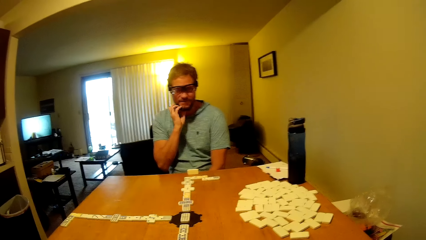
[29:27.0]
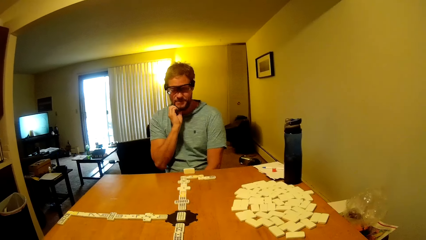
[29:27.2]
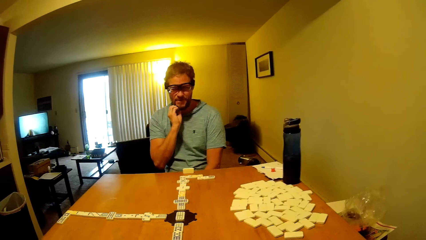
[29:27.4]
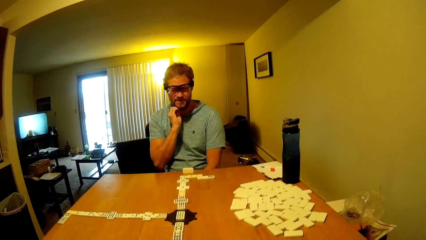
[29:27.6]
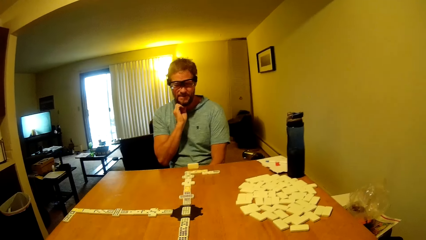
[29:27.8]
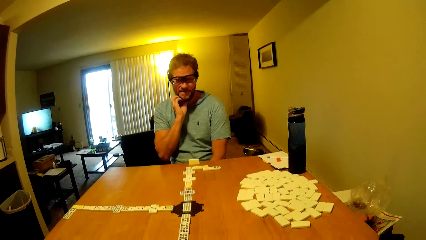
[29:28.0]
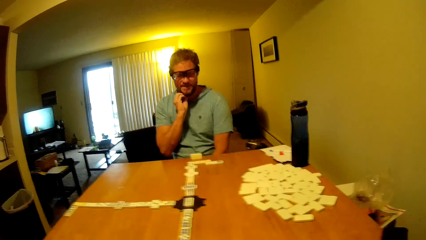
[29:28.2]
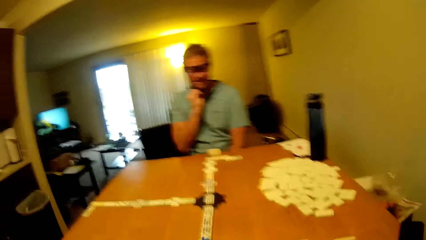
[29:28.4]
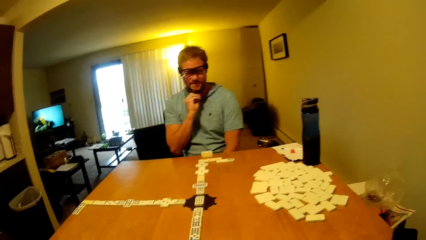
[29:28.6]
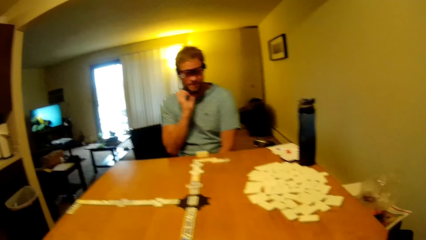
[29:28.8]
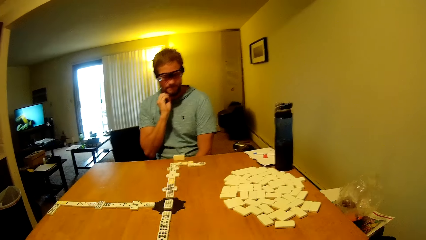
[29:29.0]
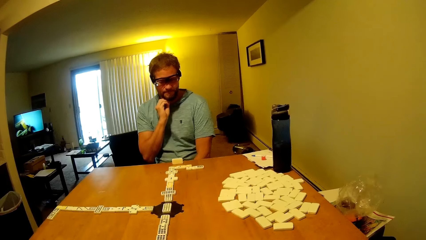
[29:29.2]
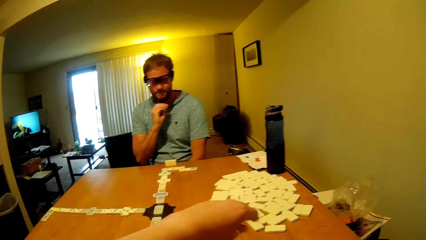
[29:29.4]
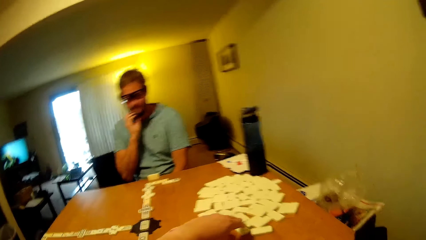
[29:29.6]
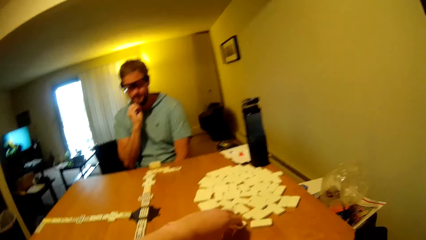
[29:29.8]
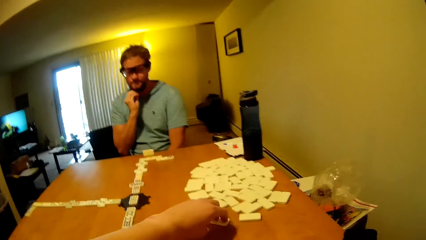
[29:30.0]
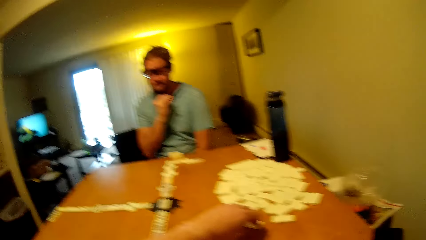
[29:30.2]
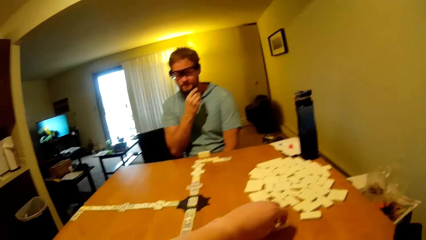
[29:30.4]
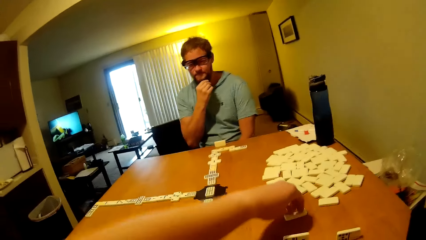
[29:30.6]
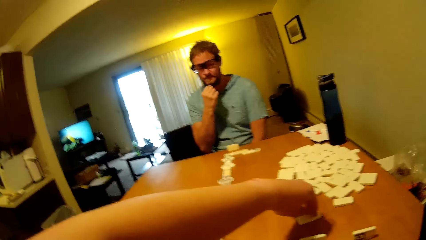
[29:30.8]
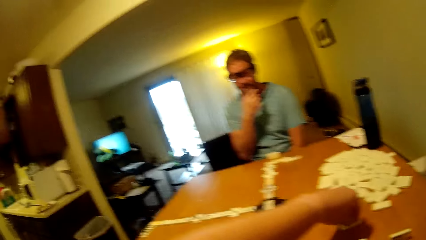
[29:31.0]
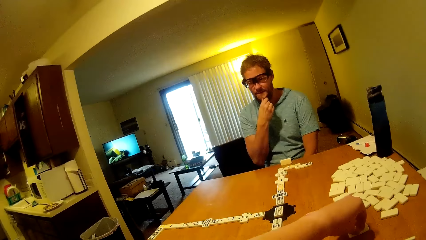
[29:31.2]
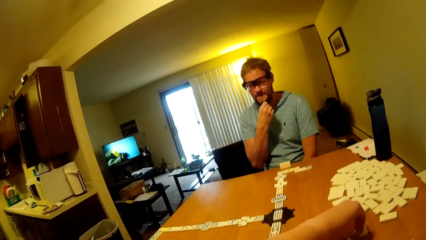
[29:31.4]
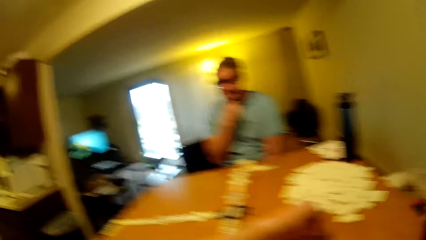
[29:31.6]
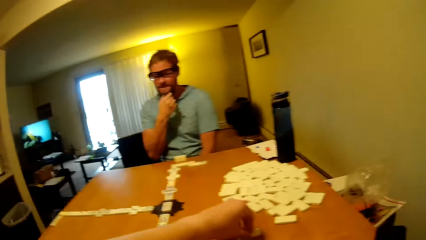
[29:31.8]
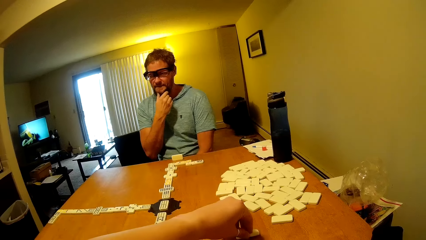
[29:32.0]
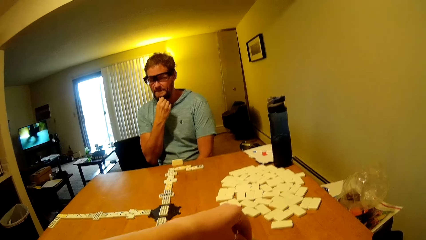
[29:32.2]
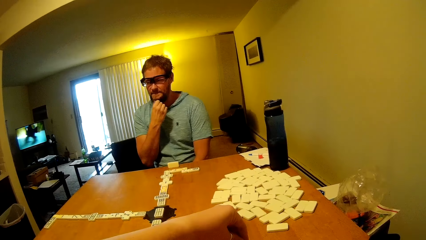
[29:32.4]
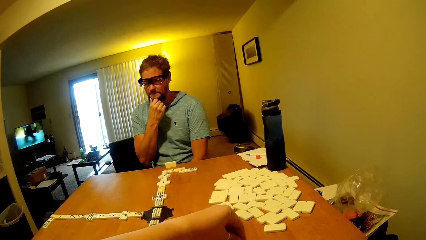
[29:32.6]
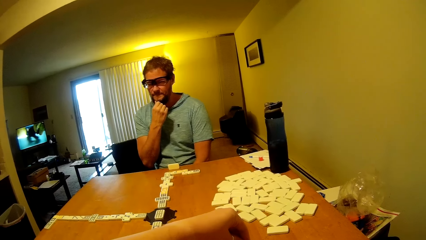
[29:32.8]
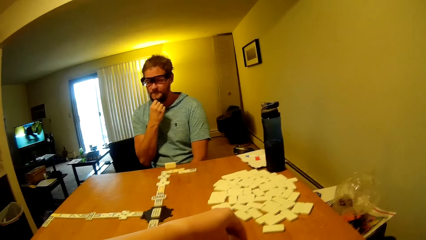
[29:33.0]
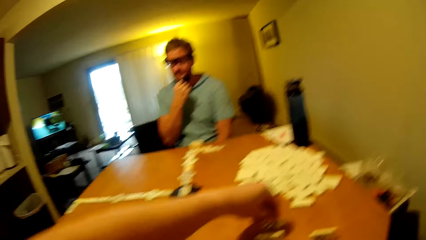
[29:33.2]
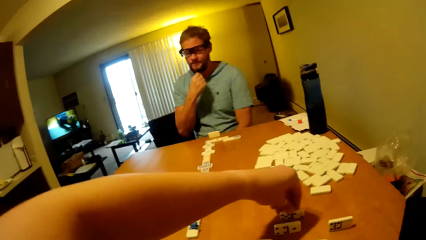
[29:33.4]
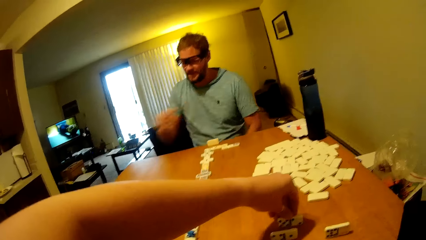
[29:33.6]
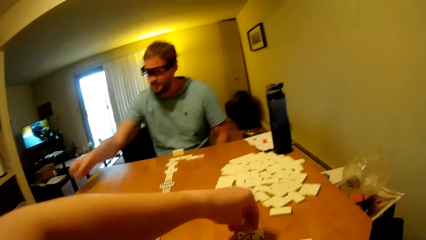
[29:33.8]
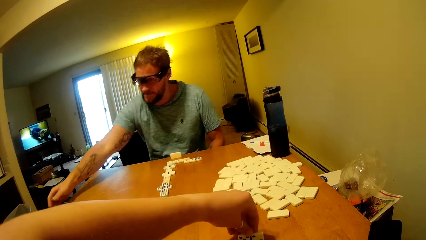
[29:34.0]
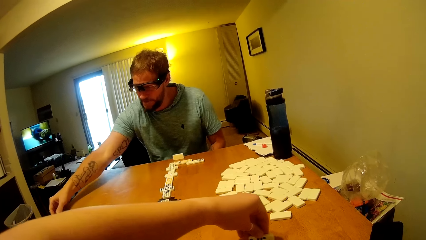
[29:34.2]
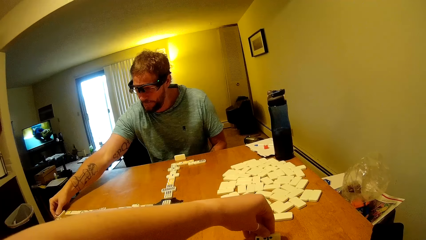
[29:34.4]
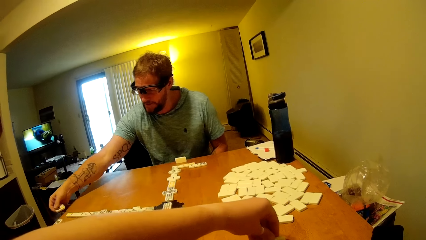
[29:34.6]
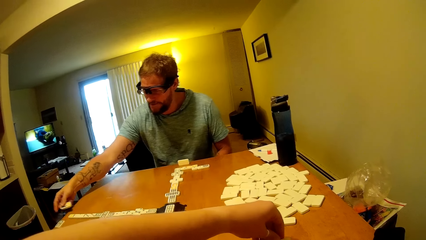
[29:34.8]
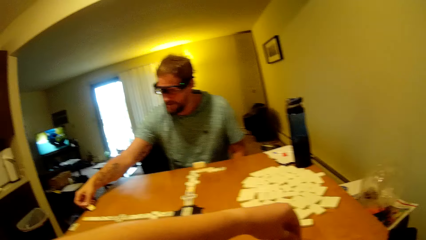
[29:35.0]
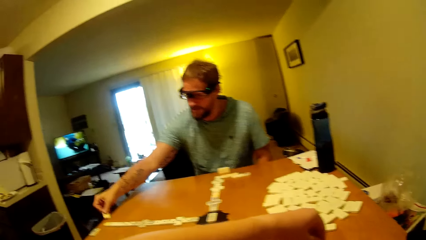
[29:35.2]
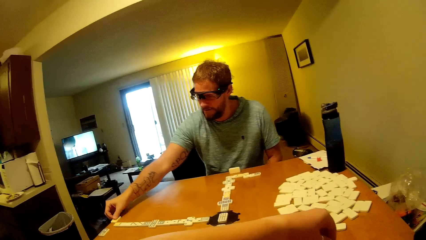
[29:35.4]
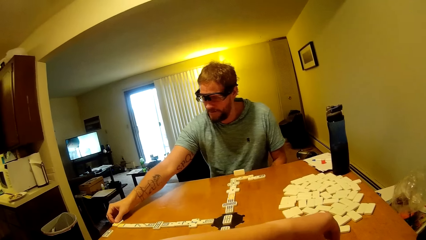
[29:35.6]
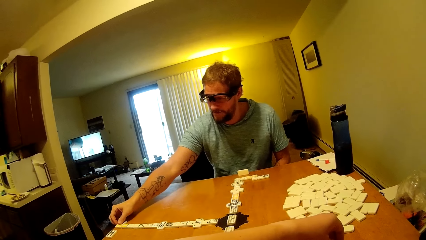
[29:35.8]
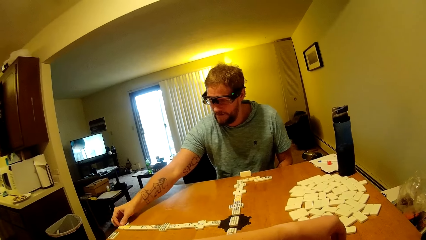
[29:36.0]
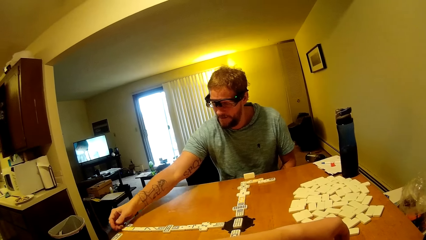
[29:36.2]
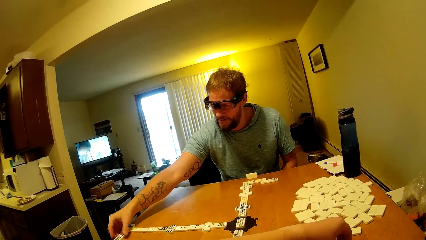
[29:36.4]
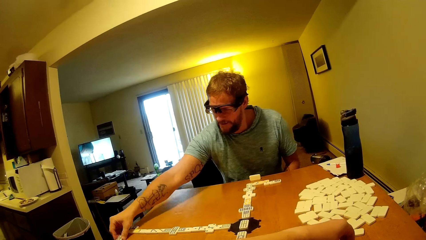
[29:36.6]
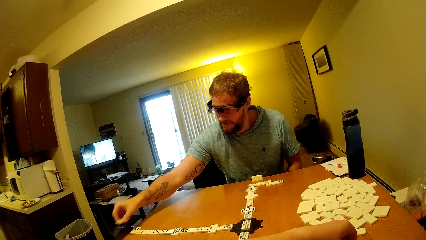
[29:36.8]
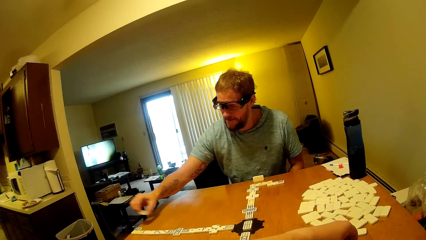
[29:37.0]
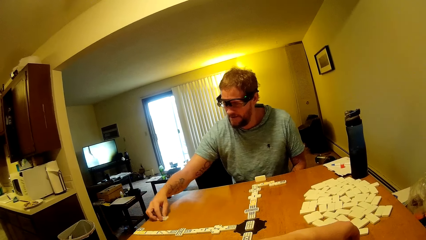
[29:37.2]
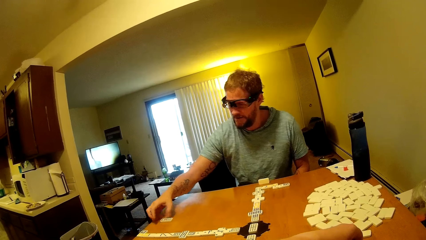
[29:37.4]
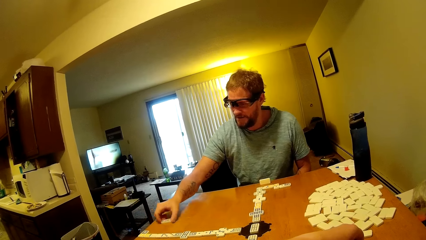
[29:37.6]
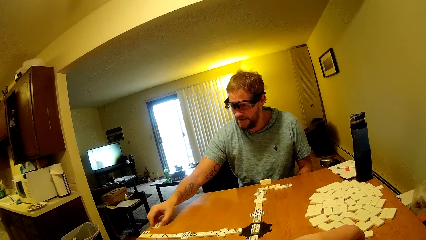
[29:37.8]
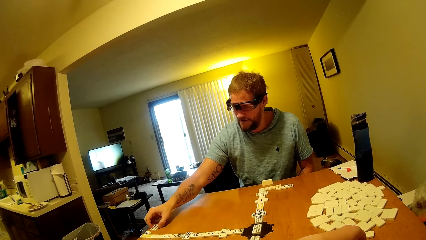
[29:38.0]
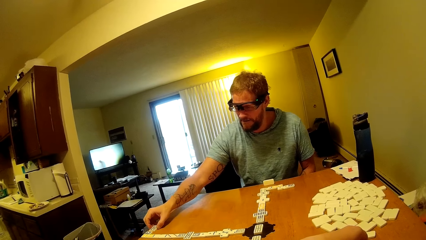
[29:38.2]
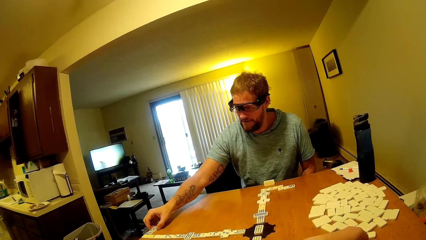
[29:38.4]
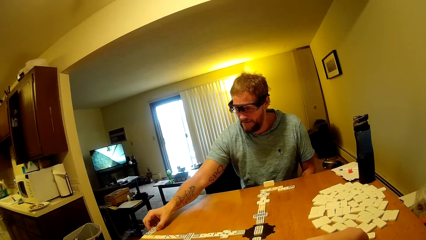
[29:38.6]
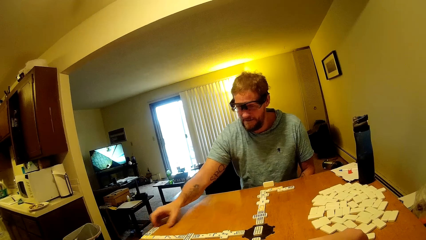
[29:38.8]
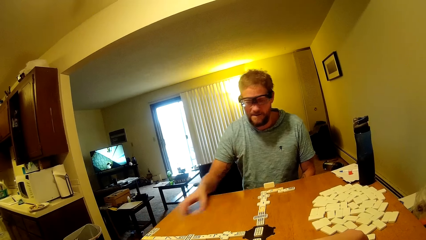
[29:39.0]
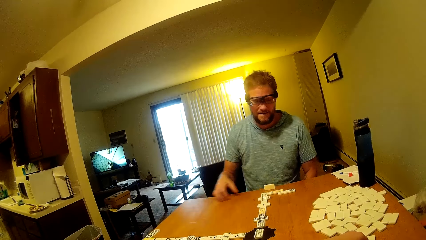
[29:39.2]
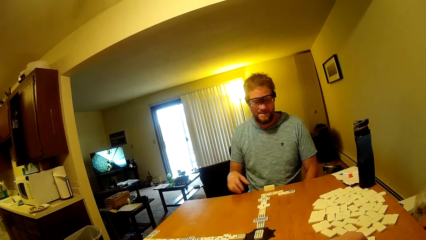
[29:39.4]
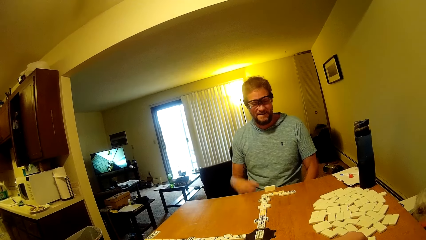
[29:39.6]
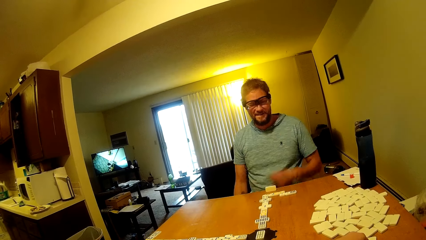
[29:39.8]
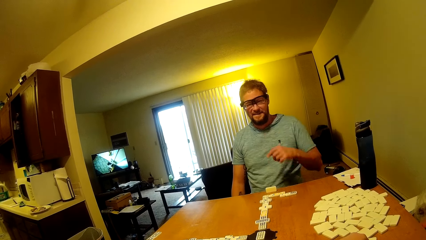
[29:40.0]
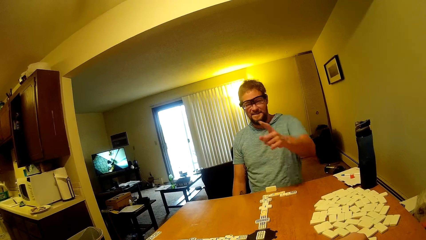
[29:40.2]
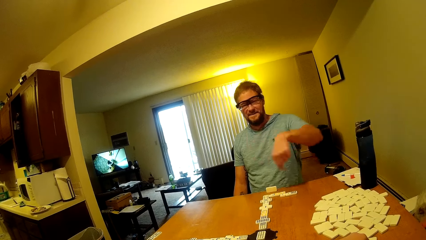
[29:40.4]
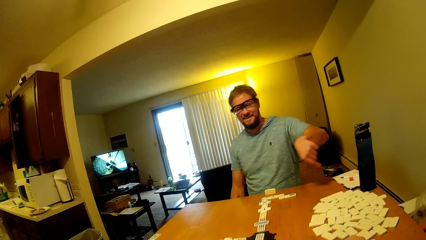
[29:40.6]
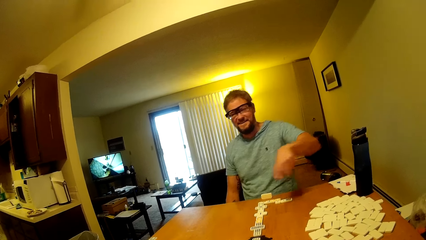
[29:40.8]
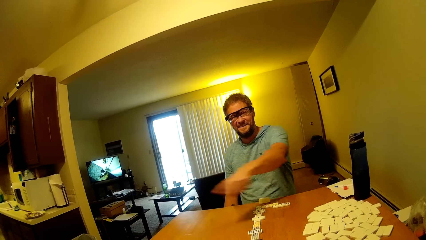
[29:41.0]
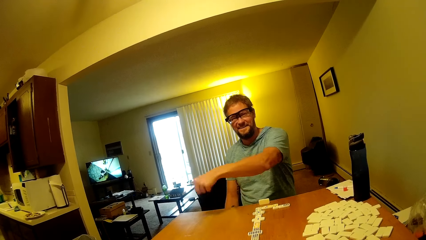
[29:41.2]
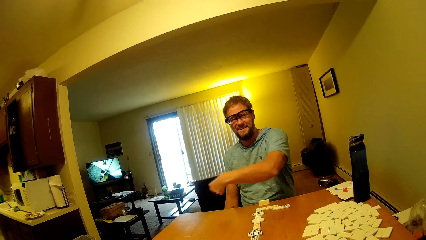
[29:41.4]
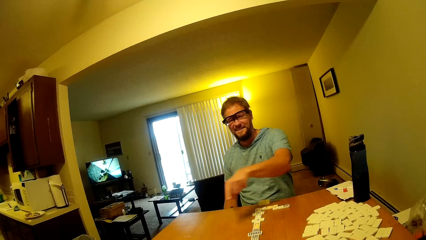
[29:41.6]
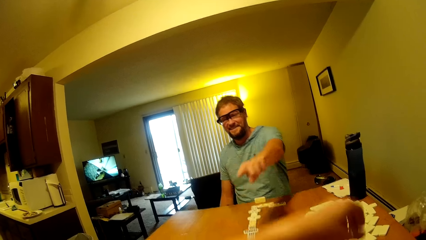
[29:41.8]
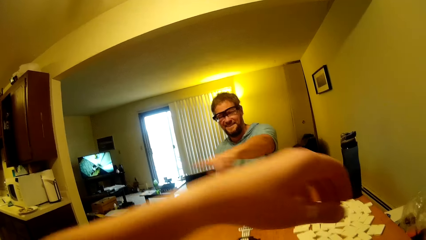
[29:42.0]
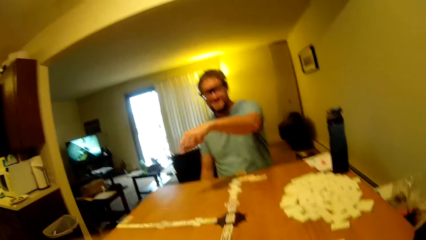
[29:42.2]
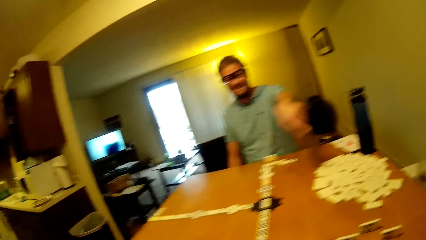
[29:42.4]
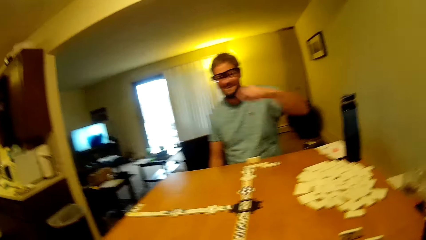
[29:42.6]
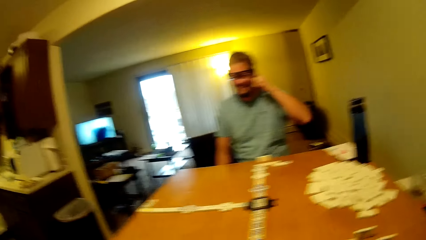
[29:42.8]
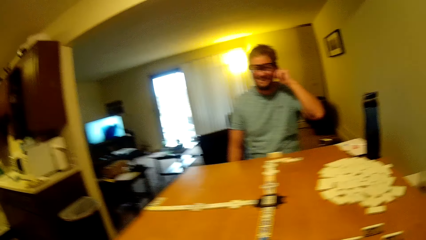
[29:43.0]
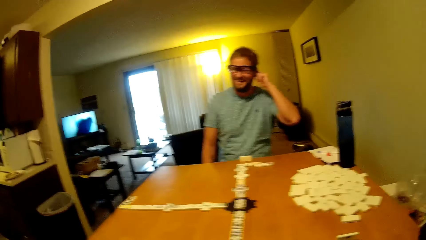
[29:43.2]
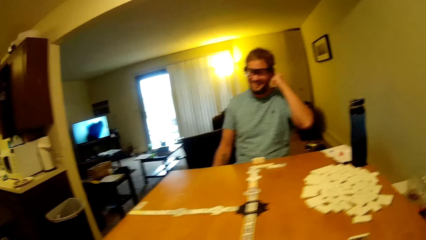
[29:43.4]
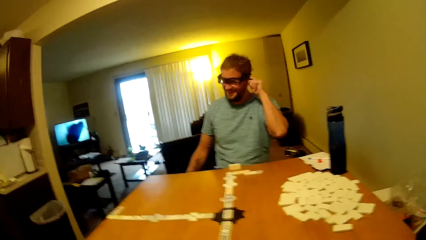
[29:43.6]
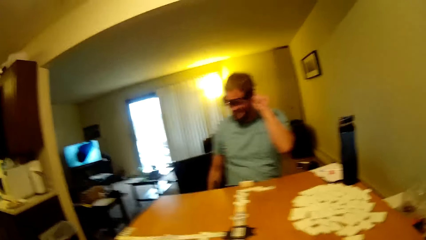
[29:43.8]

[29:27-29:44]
A man scratches his beard. The camera wearer picks the word board from the table. The man picks a word board from the table, places the word board on the table, and assembles the word board on the table. The camera wearer touches on a dominoes piece. The man points at the word boards on the table.
